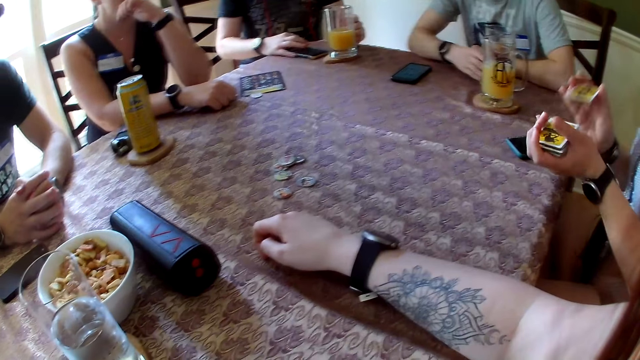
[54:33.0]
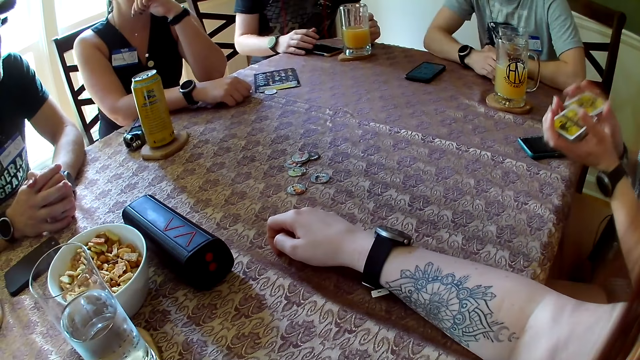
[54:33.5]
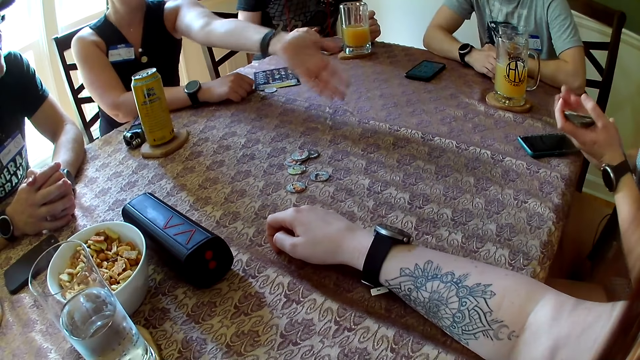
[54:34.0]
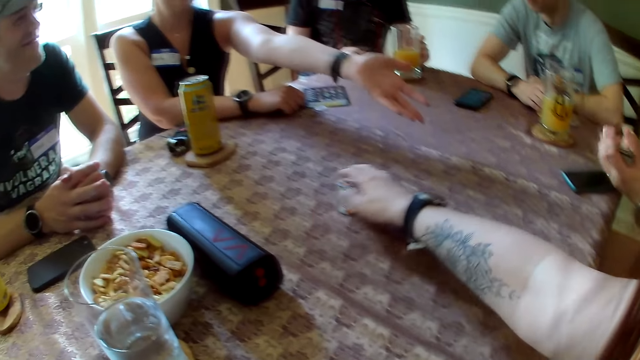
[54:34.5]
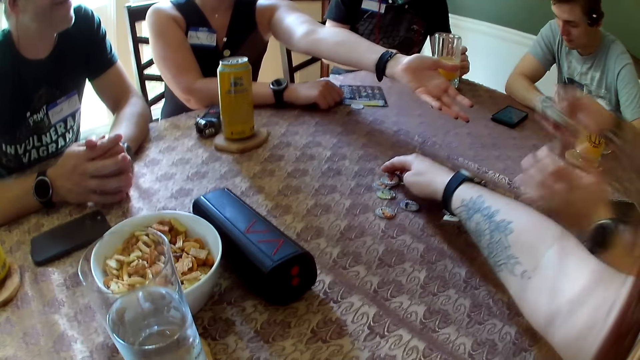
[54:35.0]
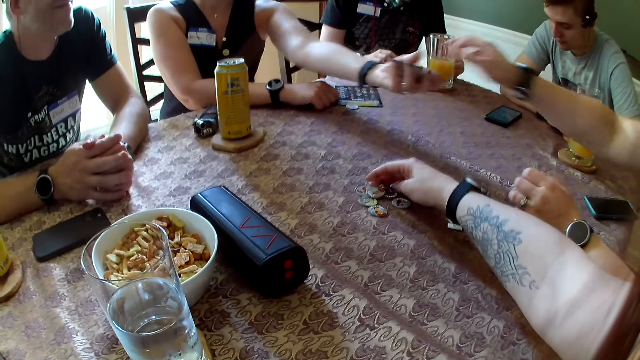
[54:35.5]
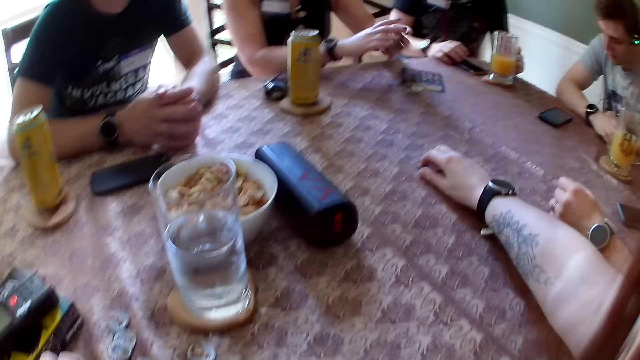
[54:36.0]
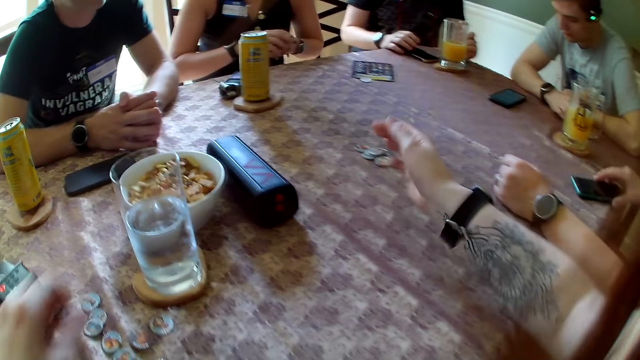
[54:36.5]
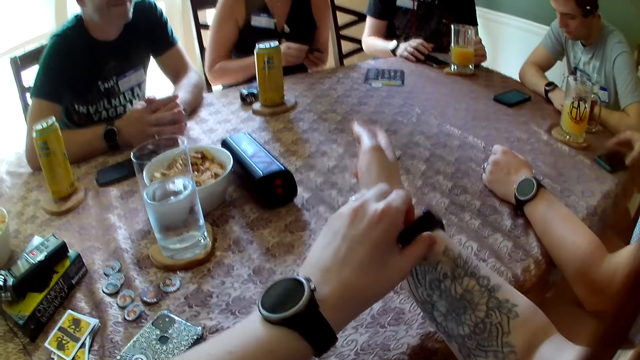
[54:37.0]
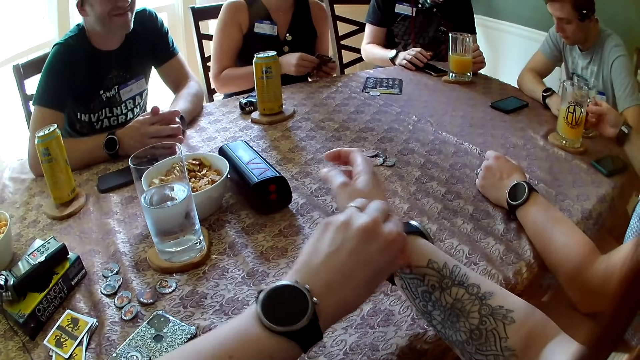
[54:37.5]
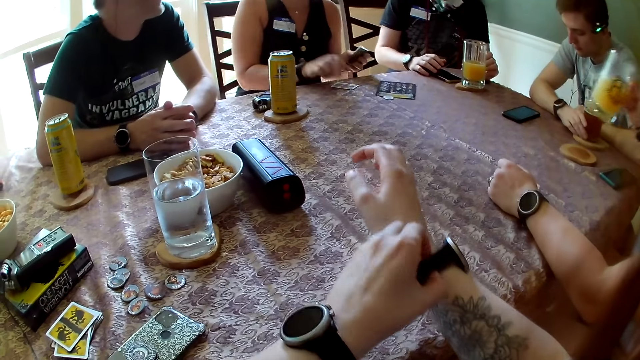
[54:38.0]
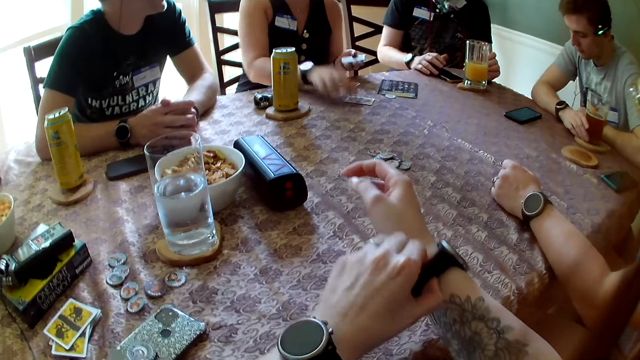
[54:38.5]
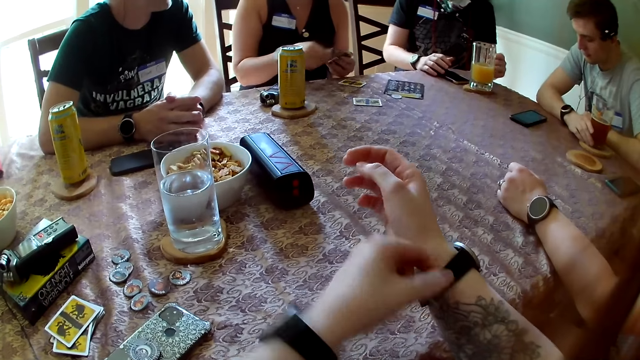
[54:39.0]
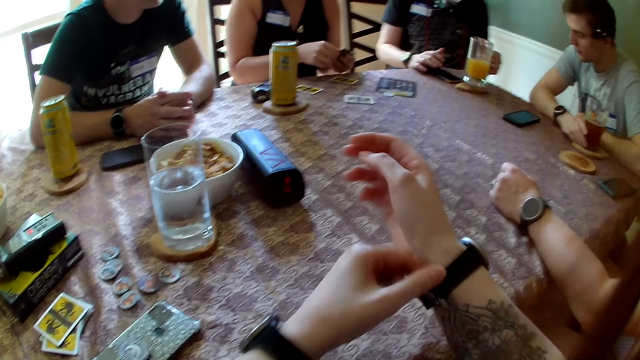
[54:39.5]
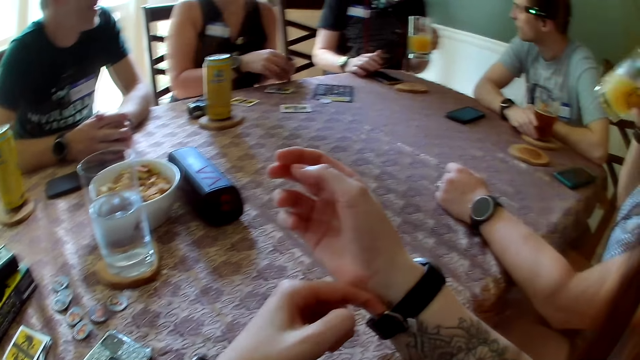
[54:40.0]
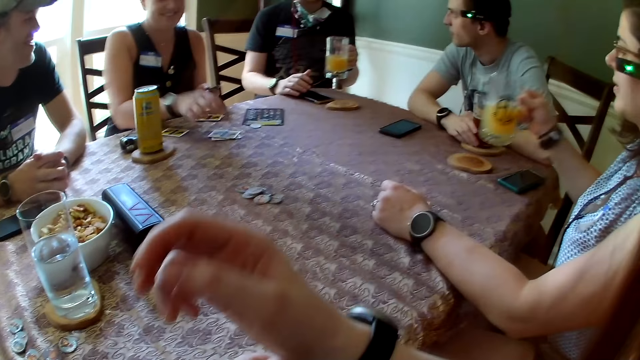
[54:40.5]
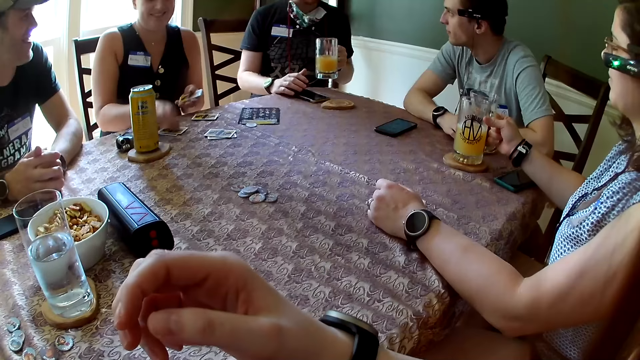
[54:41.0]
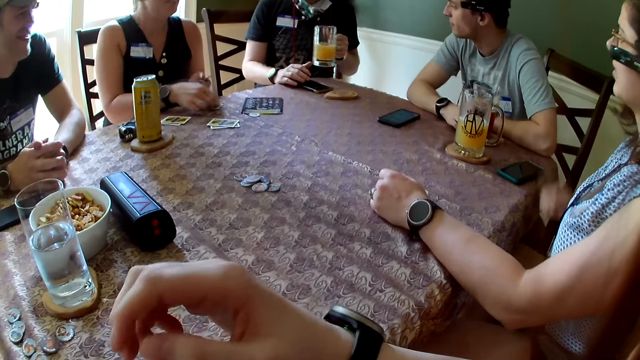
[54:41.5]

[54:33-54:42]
A man holds a cup of beer on a coaster on the table with his right hand. Another man converses with the first man. A woman stretches her left hand towards another woman. The camera wearer packs the tokens on the table with her right hand. The second woman hands the deck of cards in her right hand to a third woman. The first woman collects the deck of cards with her left hand from the second woman. The first woman adjusts the deck of cards in her hands. The second woman adjusts a phone on the table with her right hand. The camera wearer adjusts a watch on her right wrist with her left hand. She touches the wrist watch. The first woman drops the cards on the table. The second woman picks up a cup of juice on a coaster on the table with her right hand and drinks from the cup in her right hand. A third man converses with the first man. The third man picks up the cup of juice on the coaster on the table with his left hand. The second woman puts the cup on the coaster on the table.

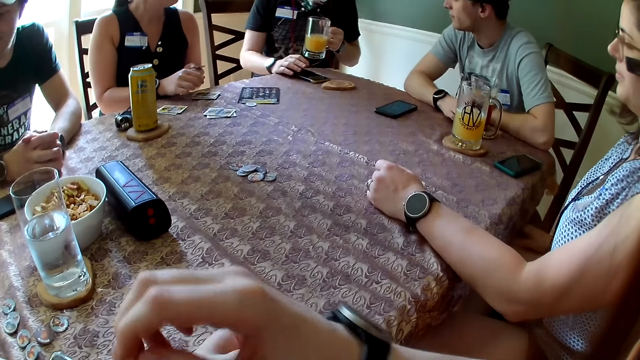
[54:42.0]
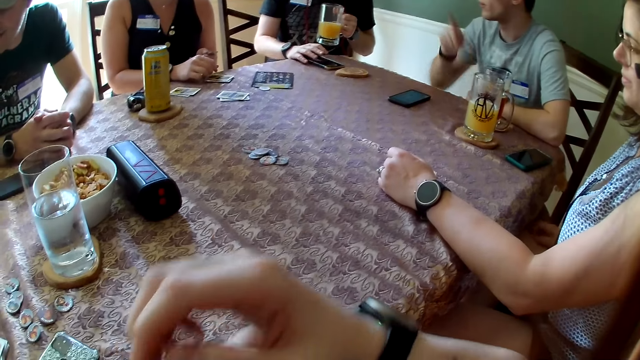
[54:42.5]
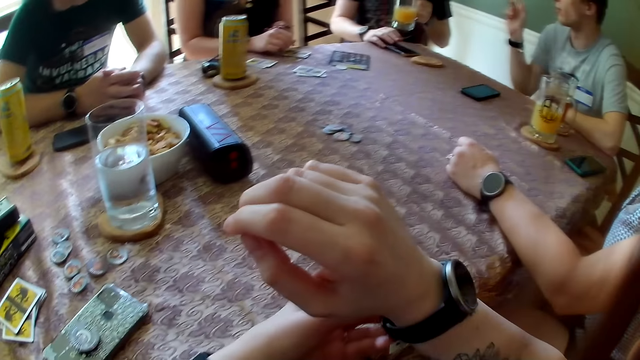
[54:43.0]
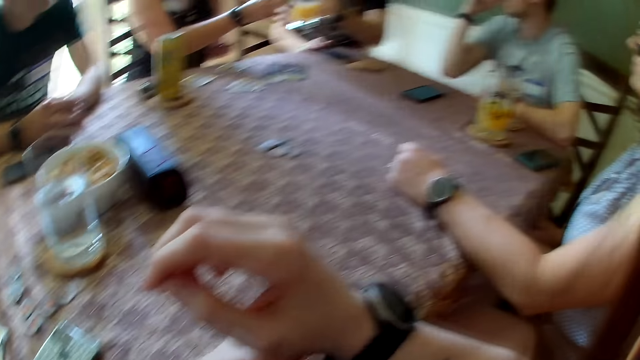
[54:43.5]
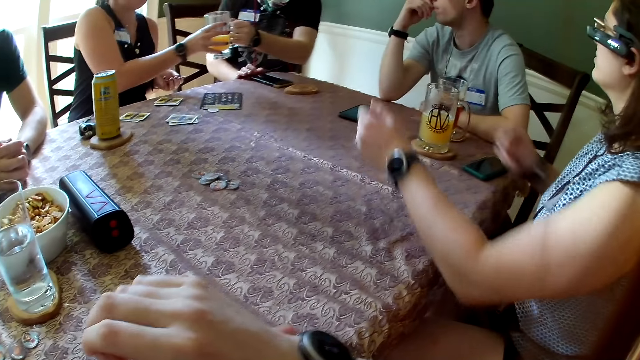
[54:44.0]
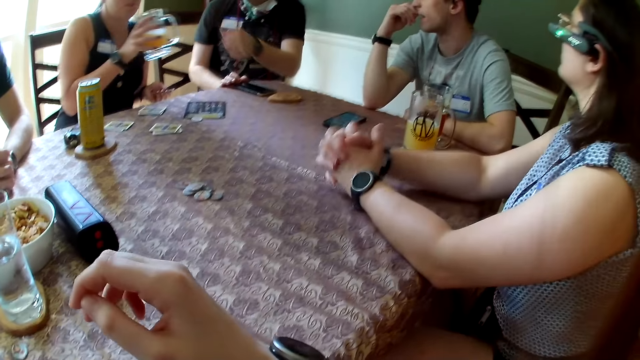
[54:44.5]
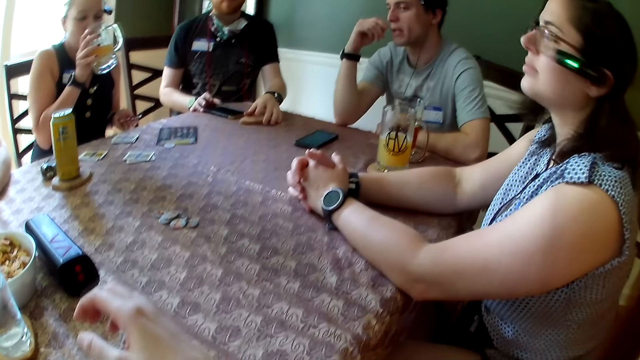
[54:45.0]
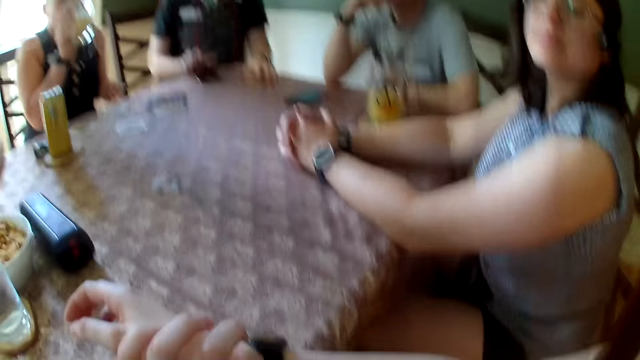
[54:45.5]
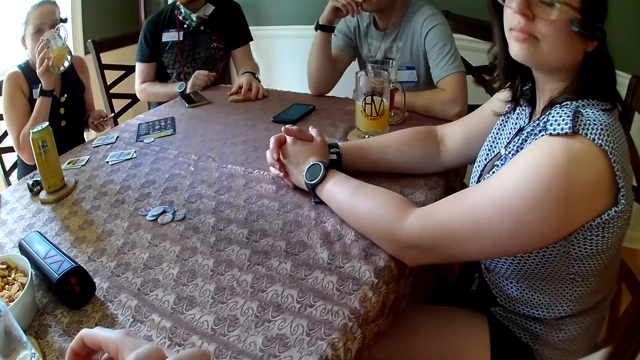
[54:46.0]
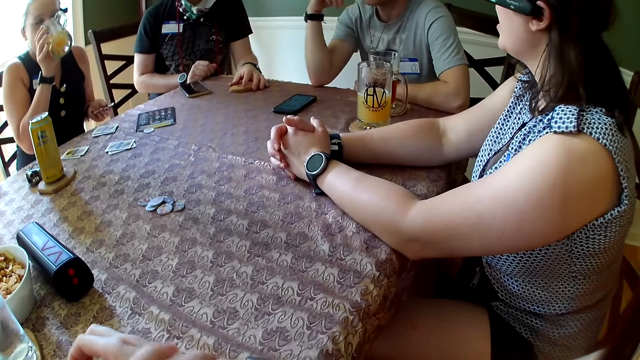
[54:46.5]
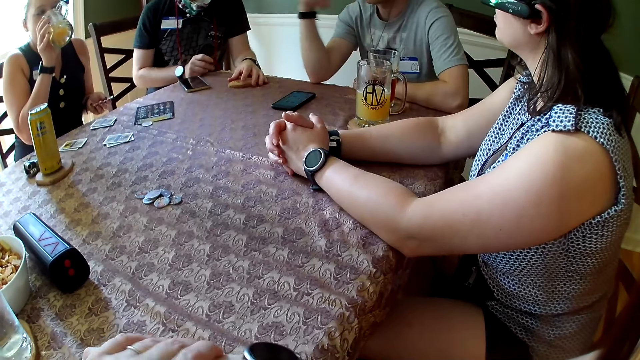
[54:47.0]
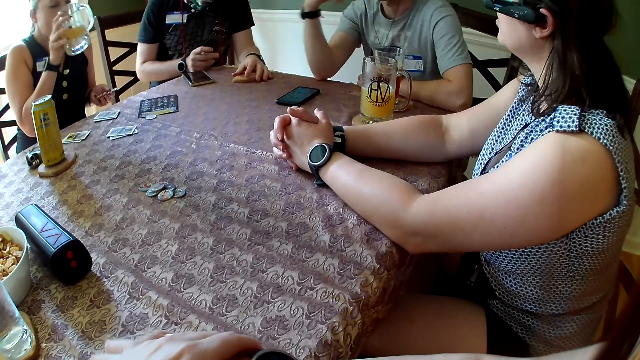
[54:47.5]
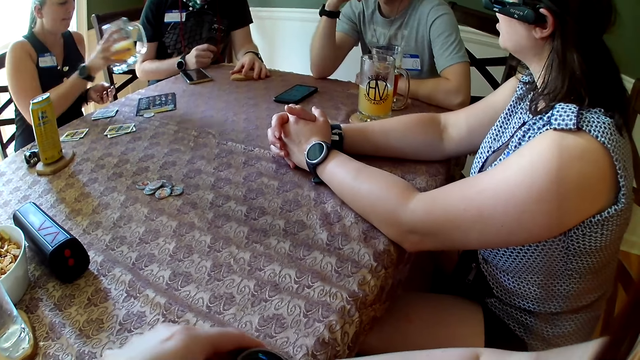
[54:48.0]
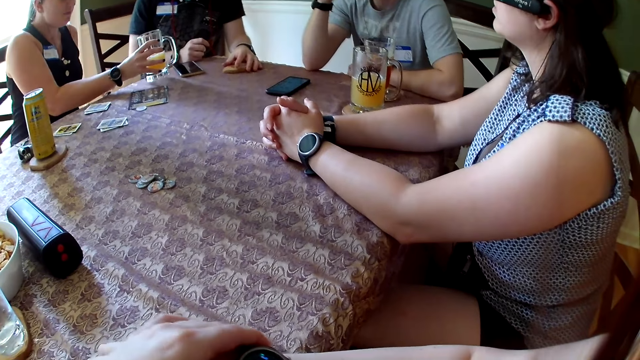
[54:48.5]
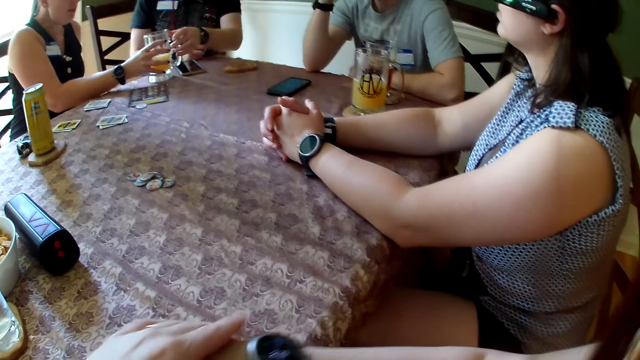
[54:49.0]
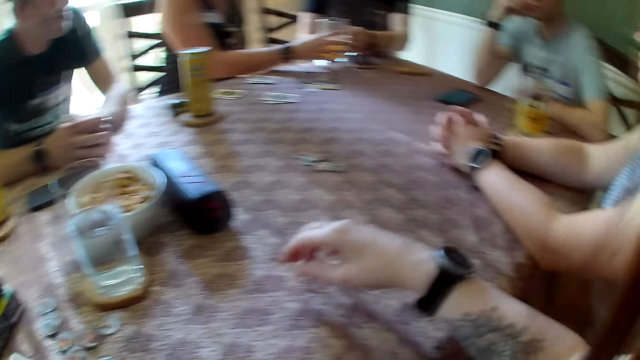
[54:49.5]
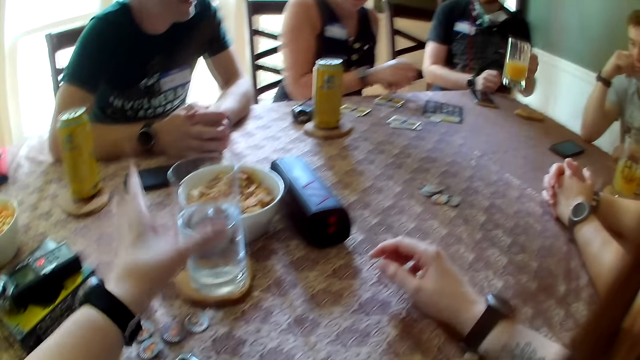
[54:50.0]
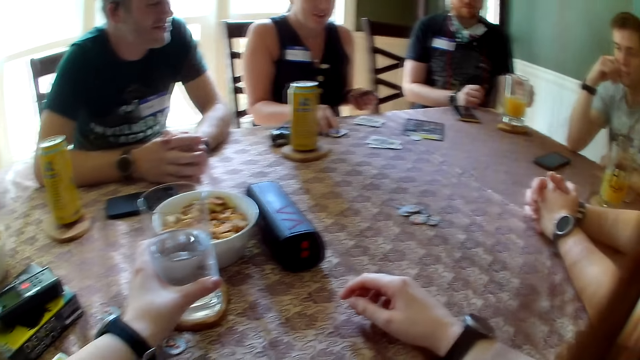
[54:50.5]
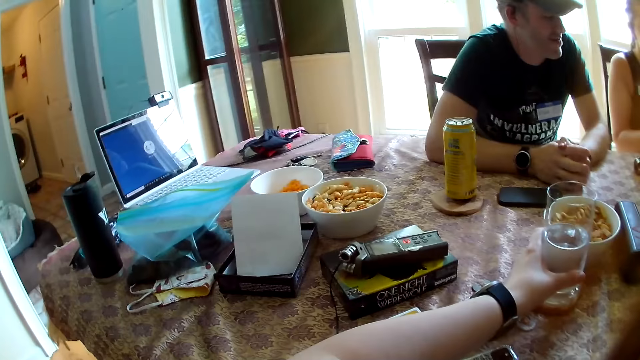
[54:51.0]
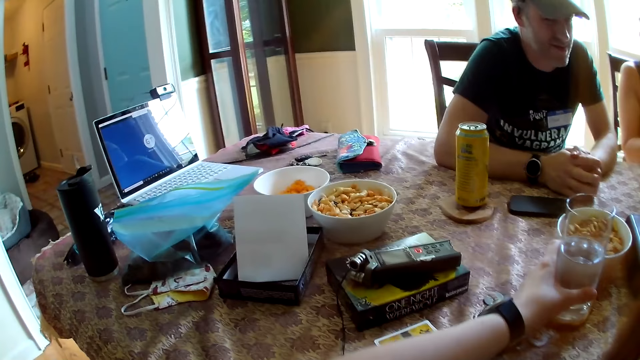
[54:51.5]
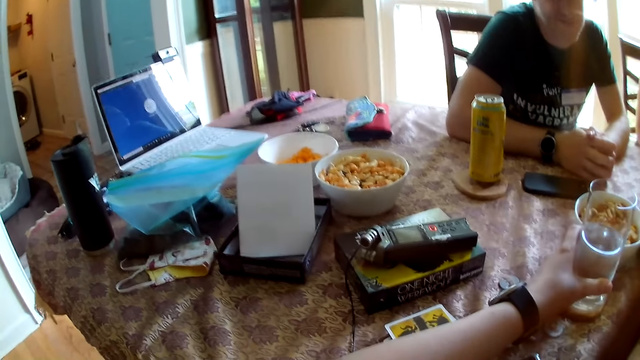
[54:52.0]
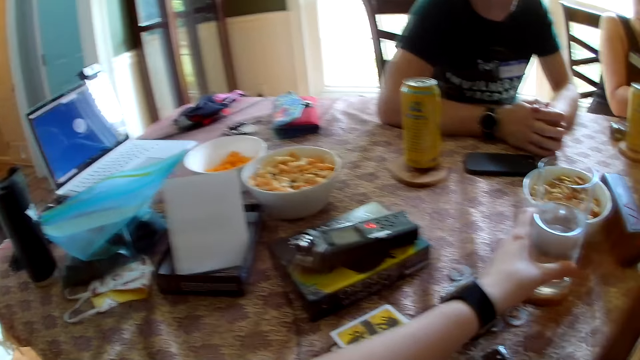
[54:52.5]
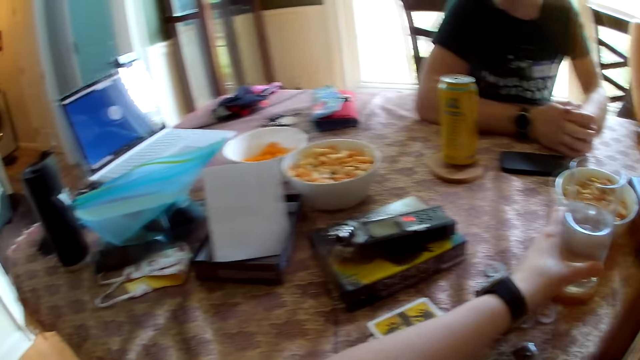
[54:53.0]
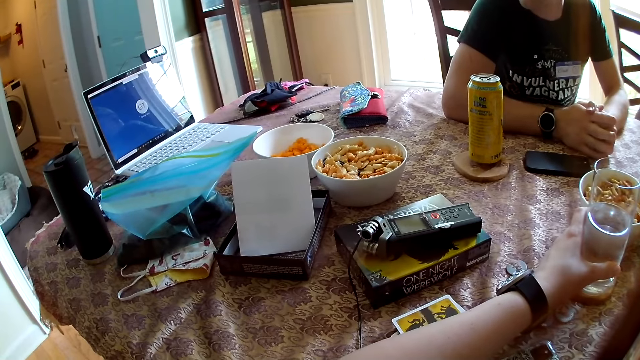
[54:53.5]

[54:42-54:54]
A woman converses with a man. Another man converses with the first man and gesticulates with his right hand. The woman collects the cup of juice with her right hand from the first man. The first man hands the cup of juice in his left hand to the woman. The camera wearer converses with the other man. The woman drinks from the cup in her right hand. The first man adjusts the coaster on the table with his left hand and adjusts the phone on the table with his right hand. The other man converses with the camera wearer and another woman. The other woman converses with the camera wearer and the other man. The first woman hands the cup of juice in her right hand over to the first man. The first man collects the cup of juice from the first woman with his left hand. The camera wearer lowers her right hand on the table. She holds a glass of water on the table with her left hand. The first man puts the cup of juice on the coaster on the table. The camera wearer touches the glass. She converses with a third woman over a laptop.
